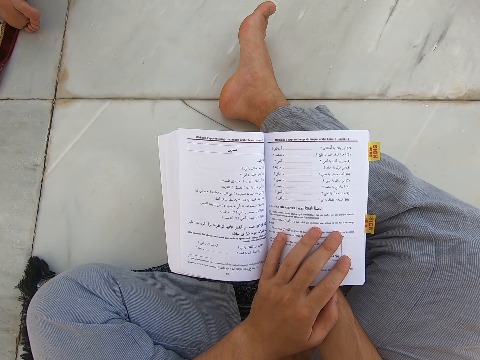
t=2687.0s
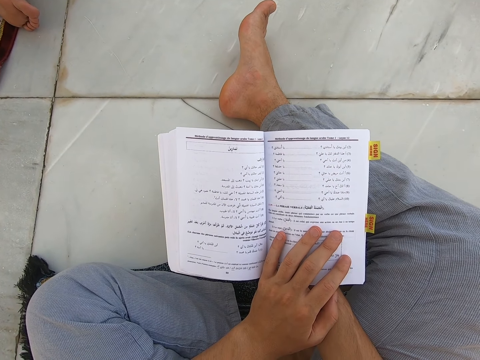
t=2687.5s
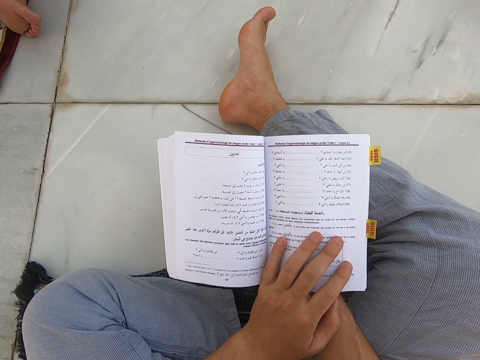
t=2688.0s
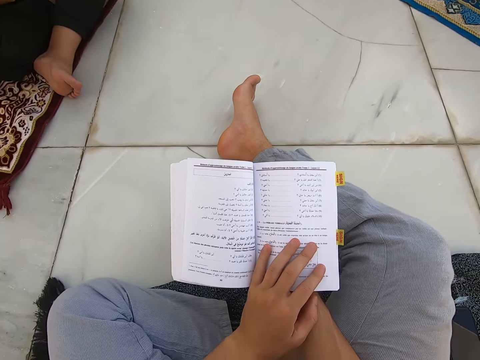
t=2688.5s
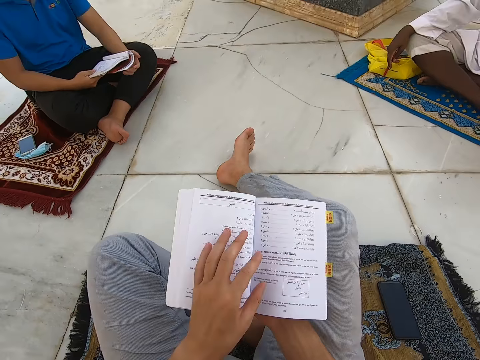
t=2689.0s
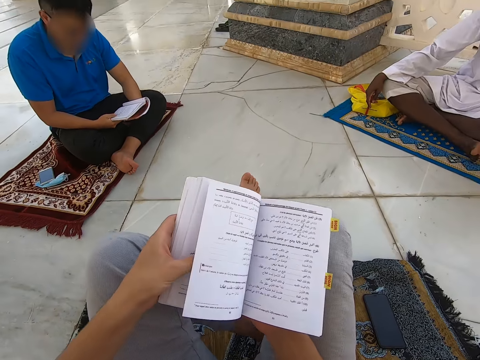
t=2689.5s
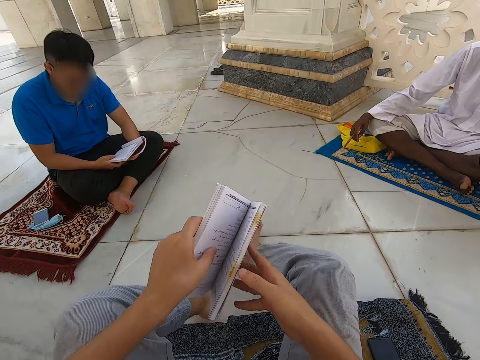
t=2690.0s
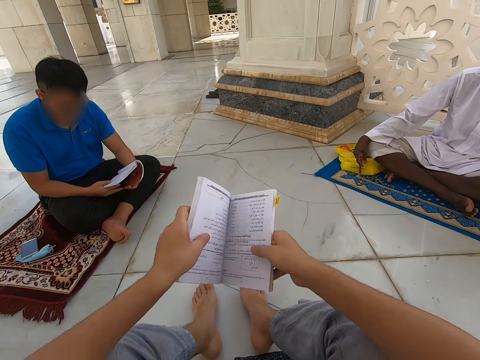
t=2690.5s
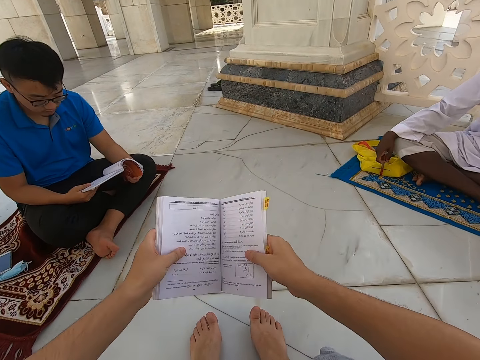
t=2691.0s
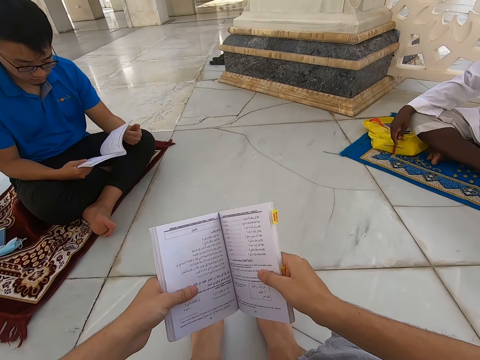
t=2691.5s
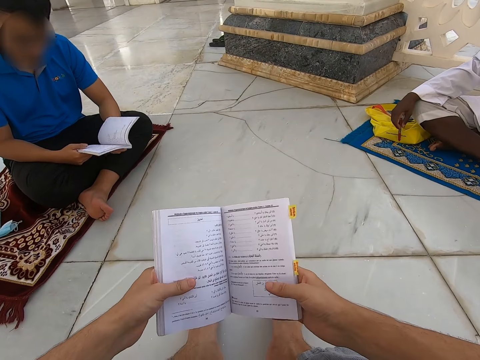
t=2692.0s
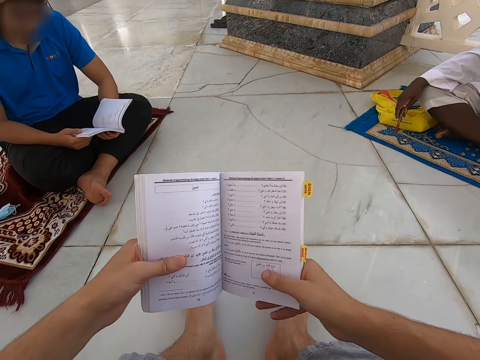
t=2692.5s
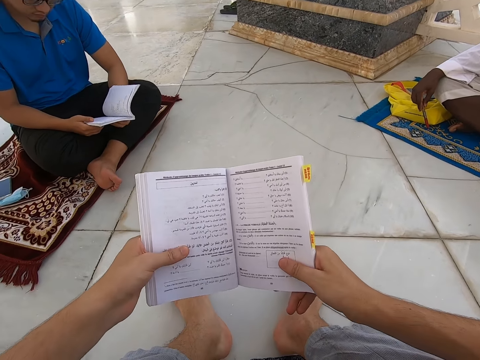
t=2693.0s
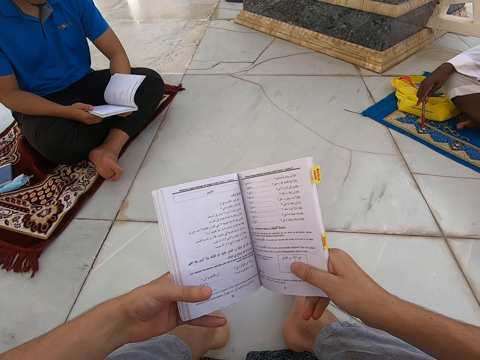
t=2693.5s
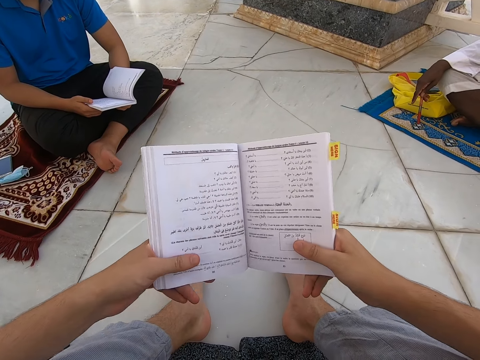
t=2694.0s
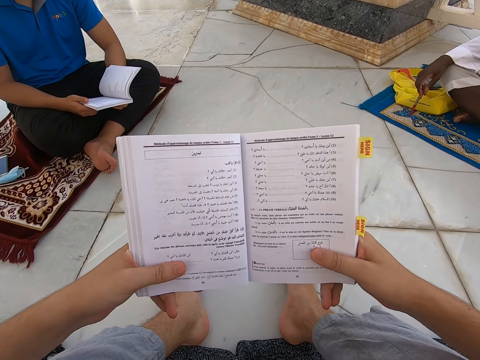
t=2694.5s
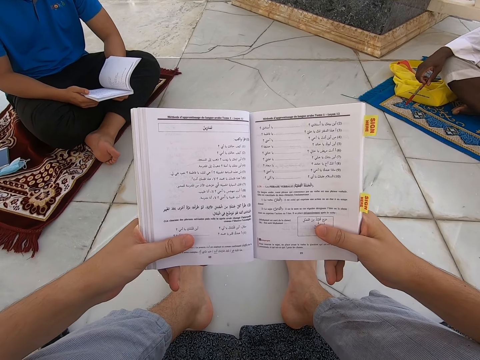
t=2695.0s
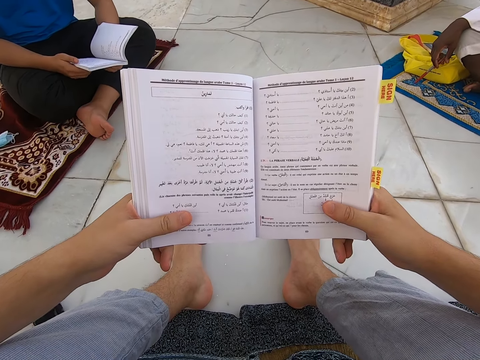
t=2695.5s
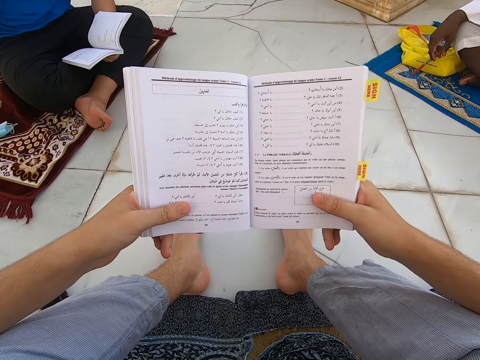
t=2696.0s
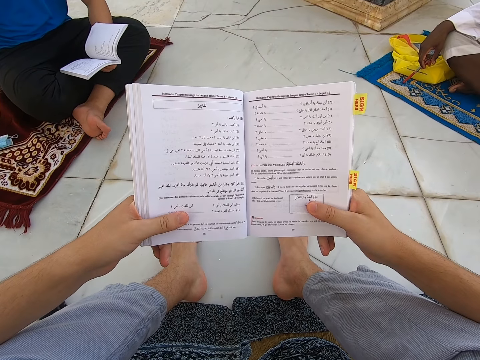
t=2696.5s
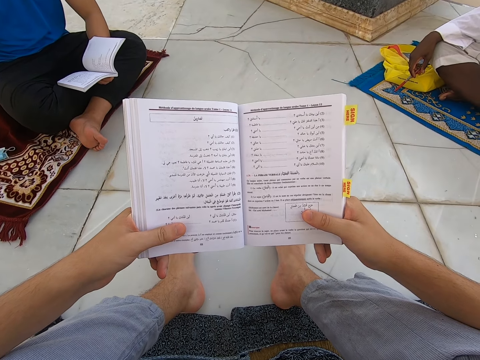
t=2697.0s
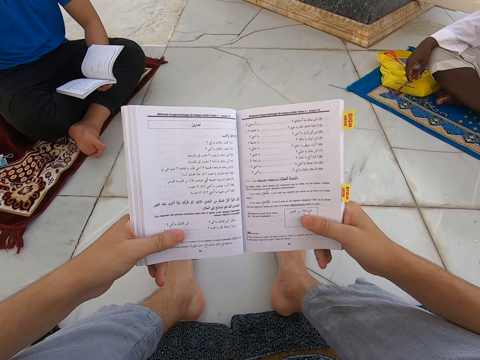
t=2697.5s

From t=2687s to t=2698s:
The camera wearer closes the book. They touch the book with both hands. They open the book. They read the book in the mosque.

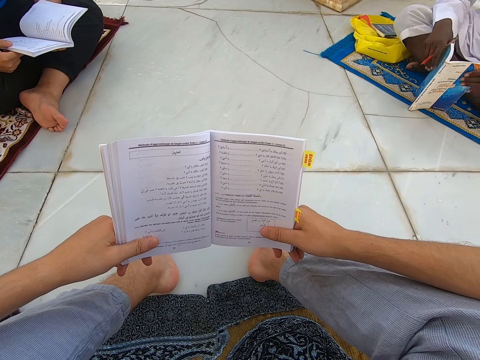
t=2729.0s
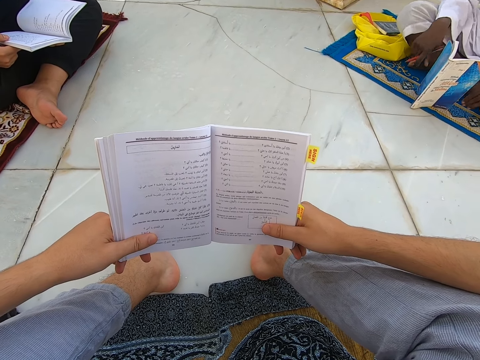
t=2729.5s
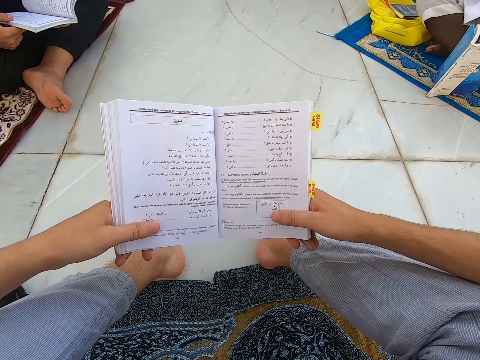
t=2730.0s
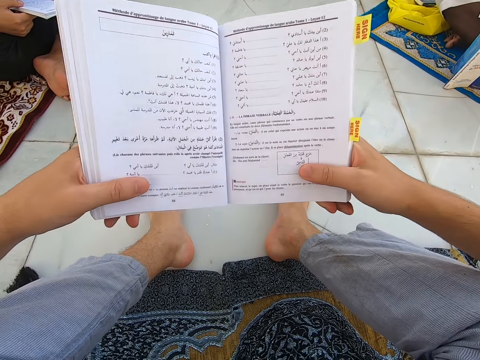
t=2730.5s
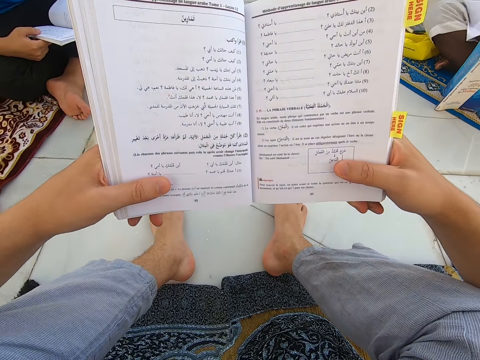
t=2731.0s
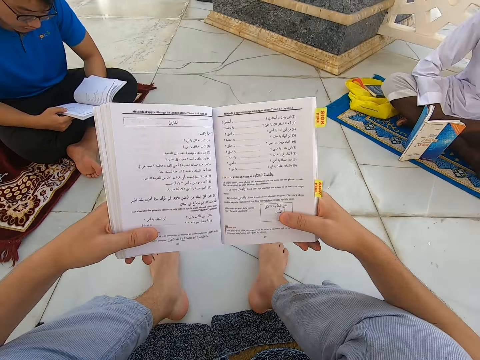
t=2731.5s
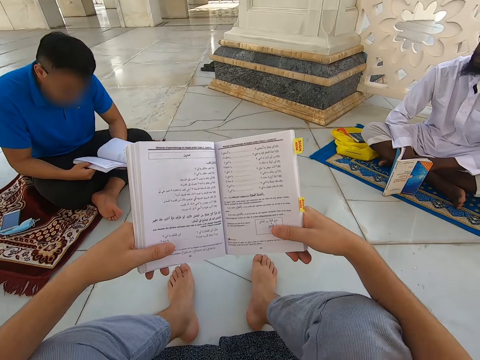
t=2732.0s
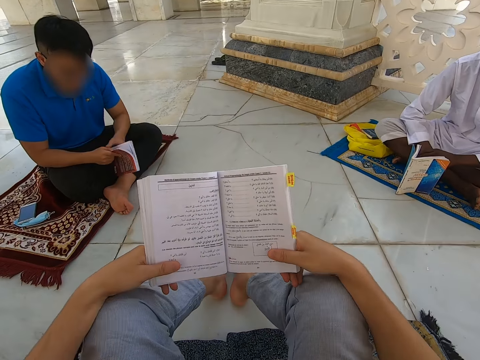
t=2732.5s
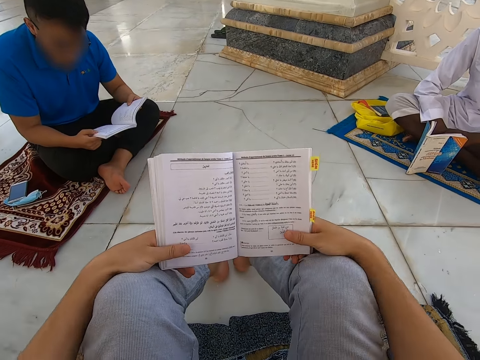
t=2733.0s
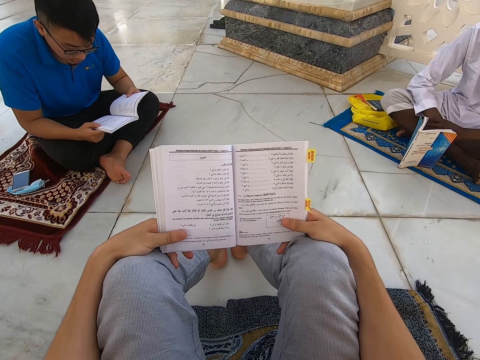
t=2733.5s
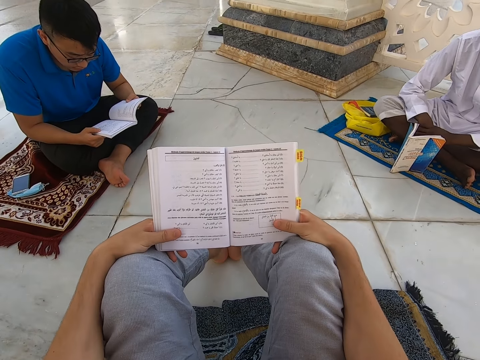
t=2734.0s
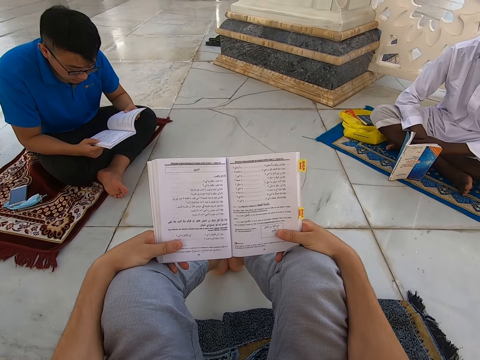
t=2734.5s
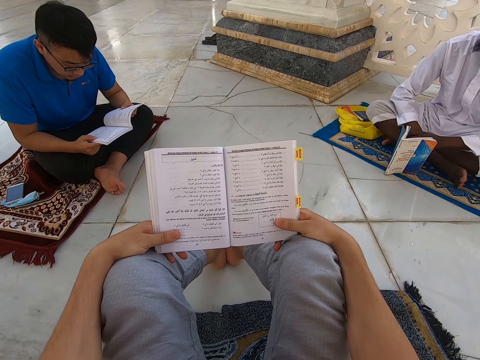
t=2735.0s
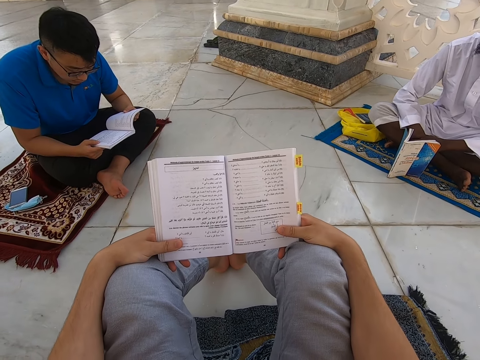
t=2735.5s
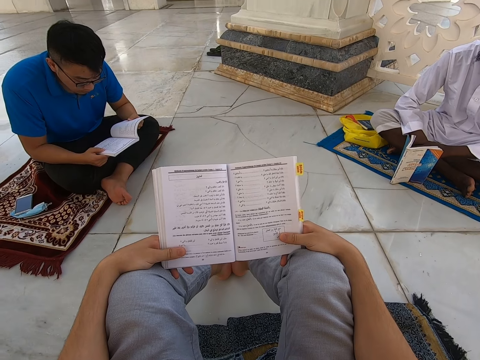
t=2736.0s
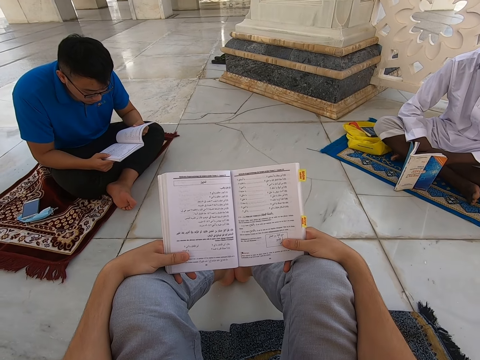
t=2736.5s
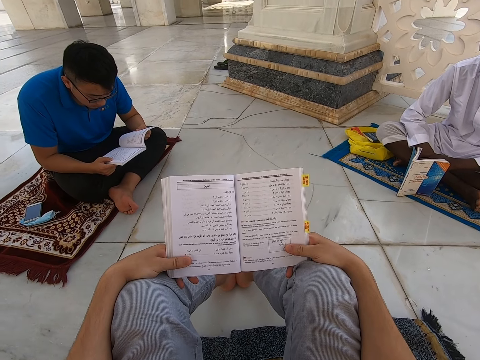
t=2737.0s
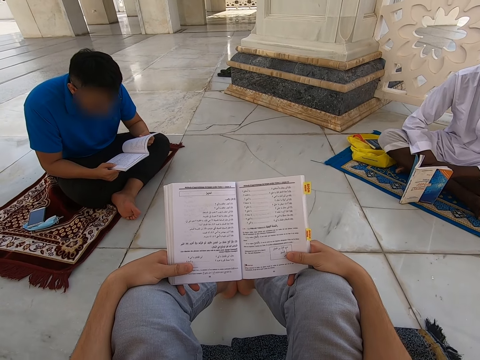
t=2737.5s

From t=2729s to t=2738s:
The camera wearer raises the book up. A person opens a new page of the book.

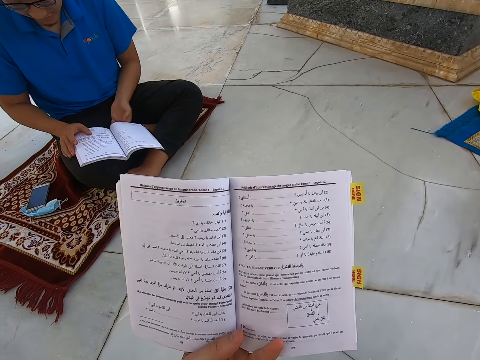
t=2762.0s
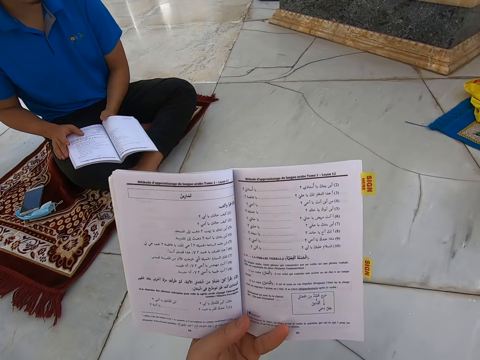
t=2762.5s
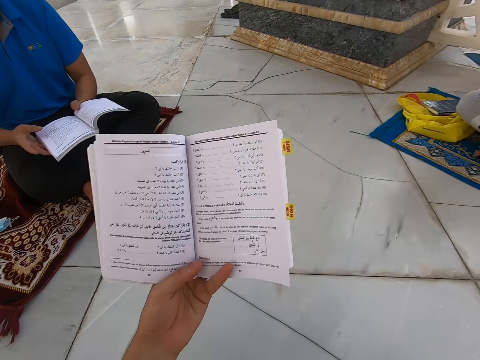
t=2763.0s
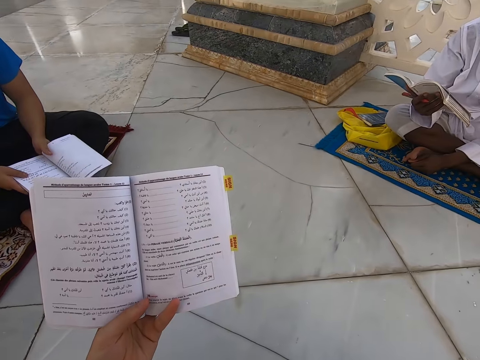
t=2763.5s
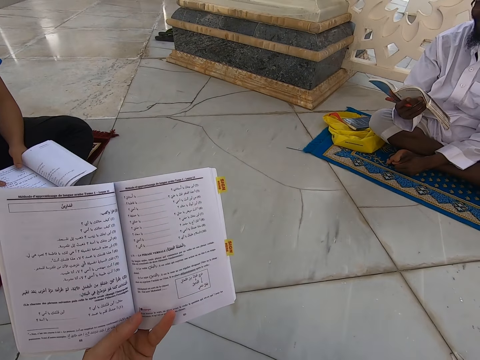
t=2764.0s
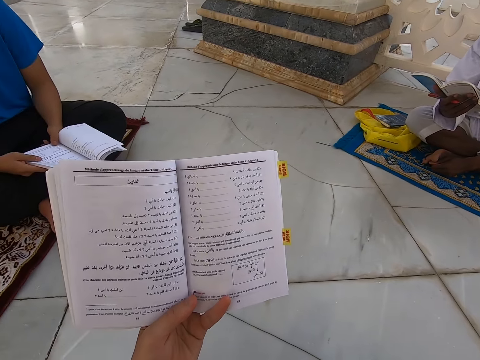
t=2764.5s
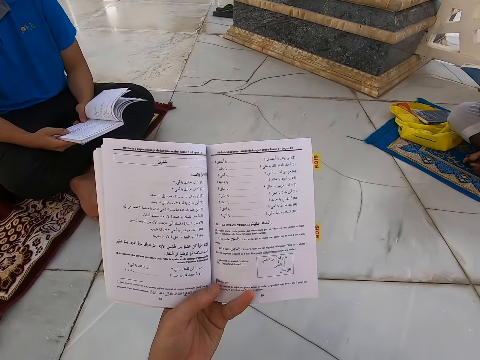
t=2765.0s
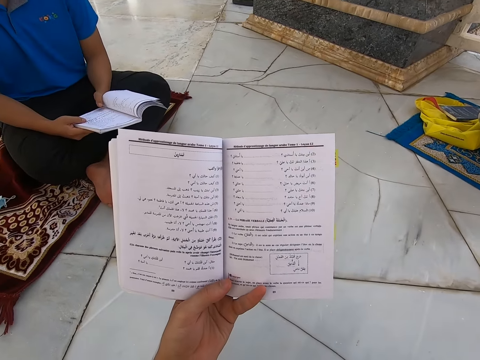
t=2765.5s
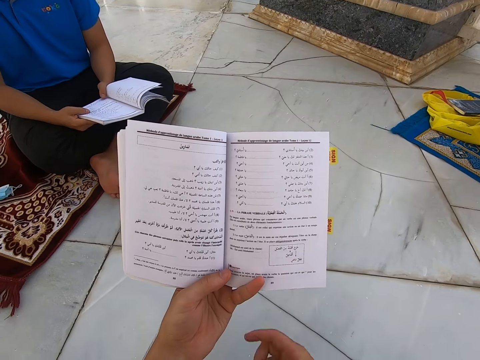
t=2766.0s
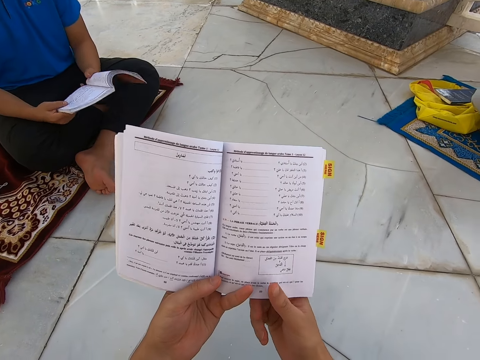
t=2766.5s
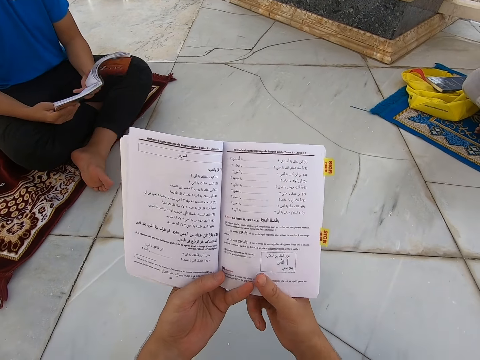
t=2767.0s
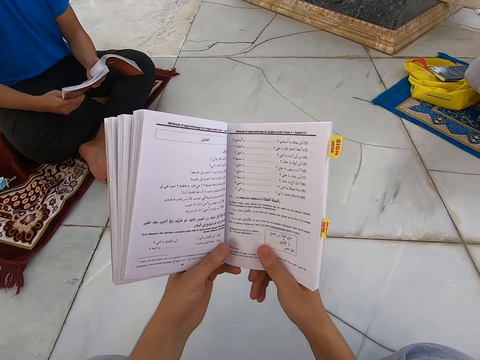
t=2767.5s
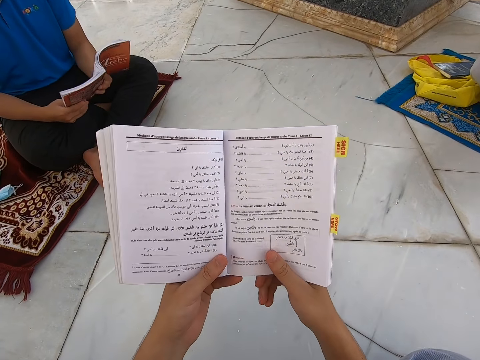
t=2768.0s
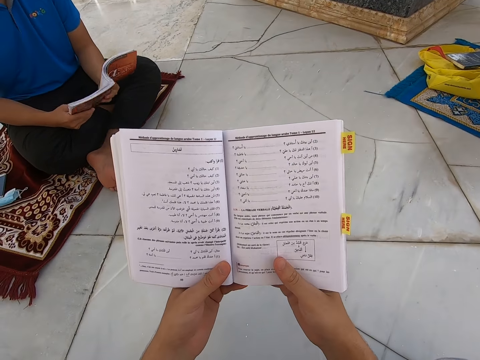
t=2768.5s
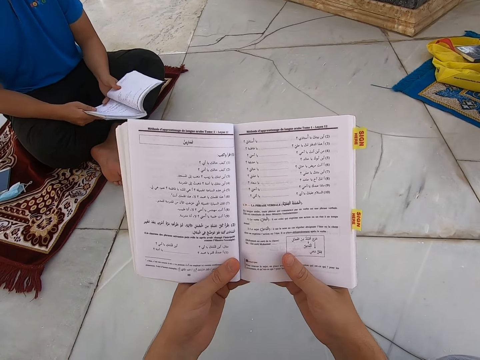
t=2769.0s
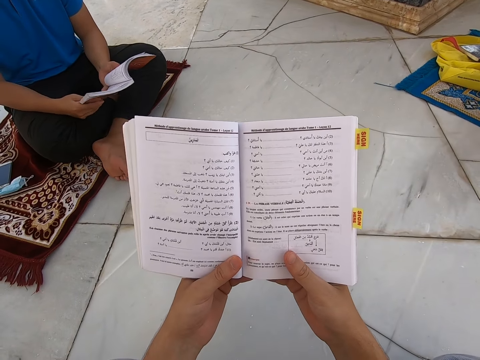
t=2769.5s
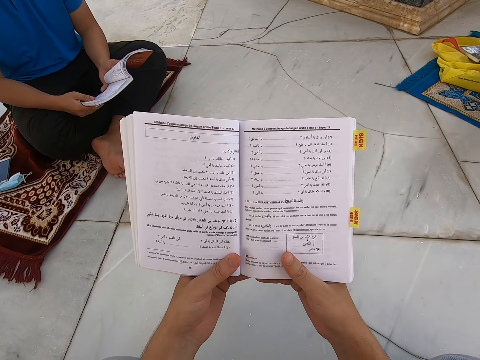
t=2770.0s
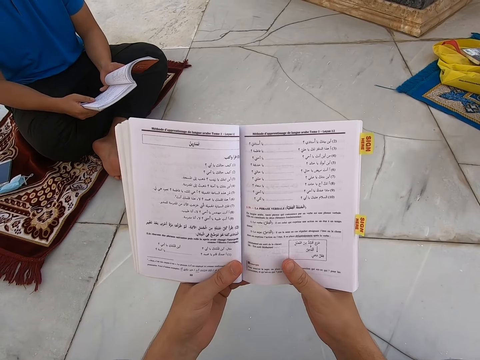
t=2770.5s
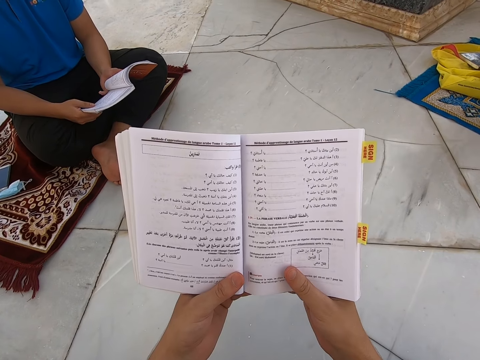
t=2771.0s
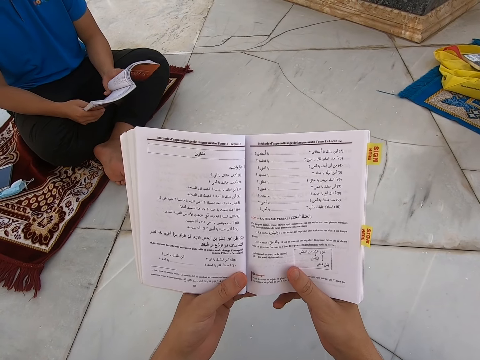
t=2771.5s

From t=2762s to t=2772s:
The camera wearer reads the book. They touch the book.
